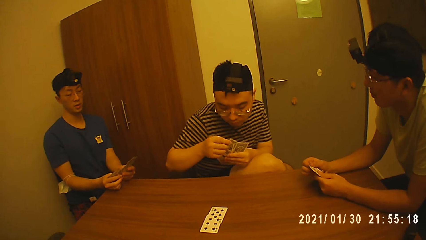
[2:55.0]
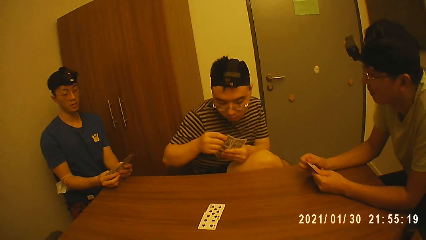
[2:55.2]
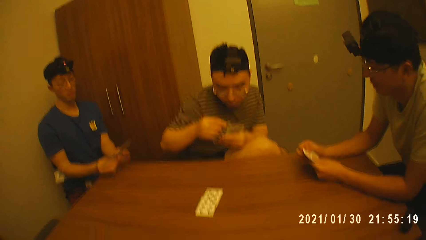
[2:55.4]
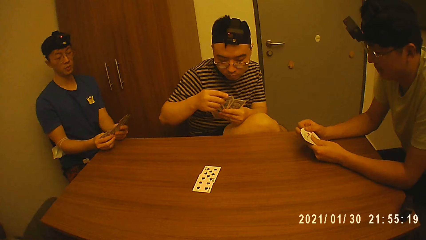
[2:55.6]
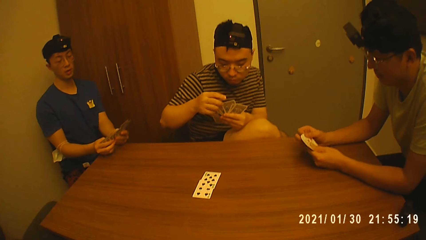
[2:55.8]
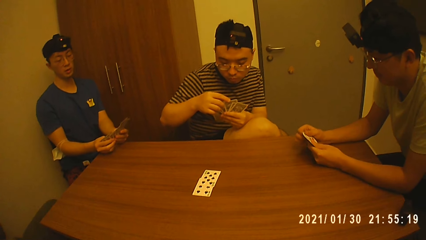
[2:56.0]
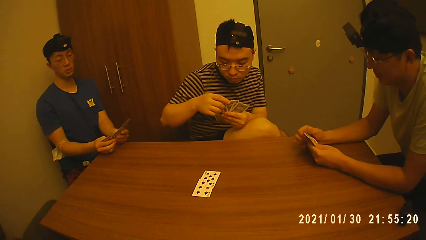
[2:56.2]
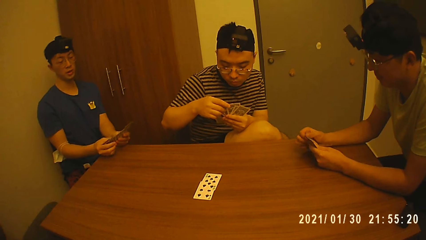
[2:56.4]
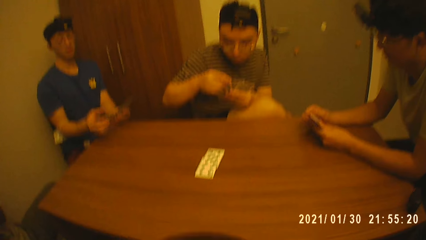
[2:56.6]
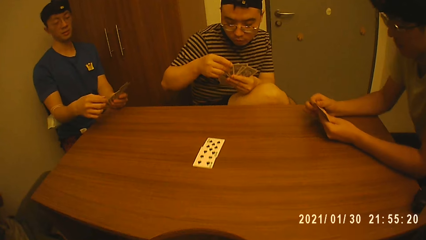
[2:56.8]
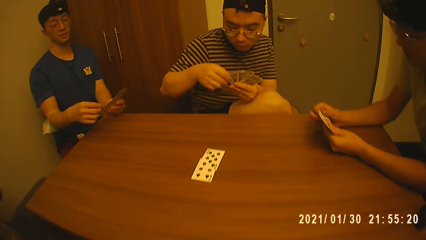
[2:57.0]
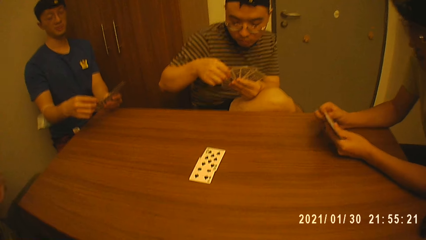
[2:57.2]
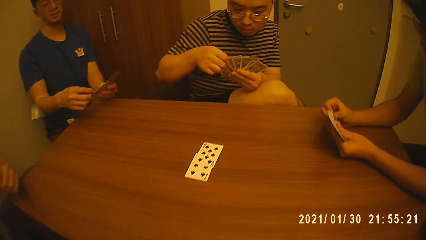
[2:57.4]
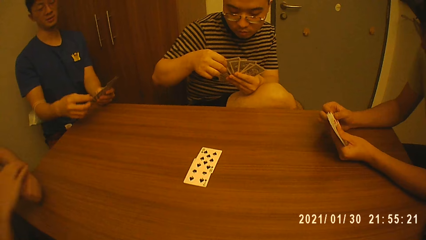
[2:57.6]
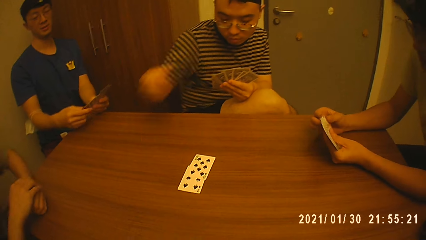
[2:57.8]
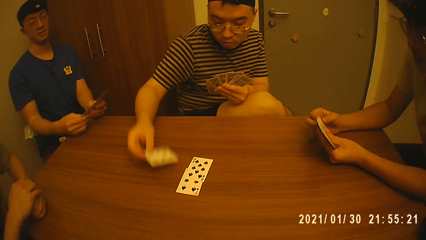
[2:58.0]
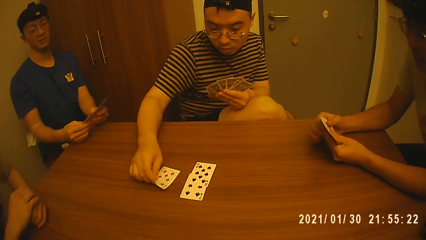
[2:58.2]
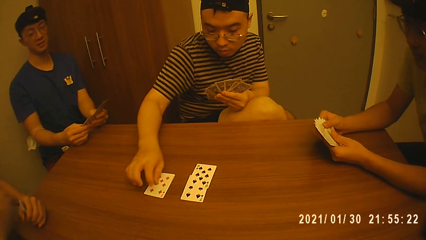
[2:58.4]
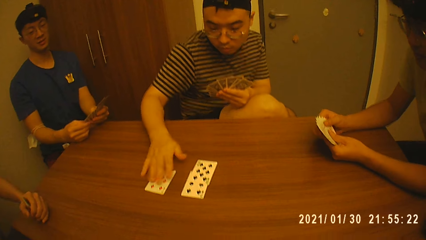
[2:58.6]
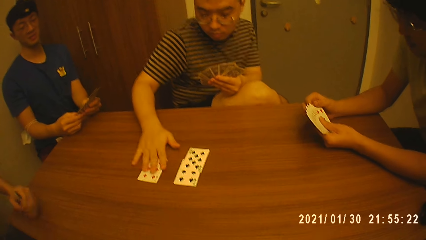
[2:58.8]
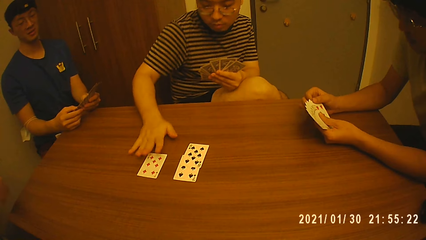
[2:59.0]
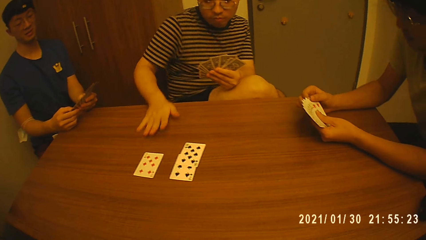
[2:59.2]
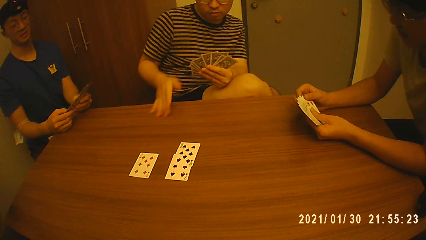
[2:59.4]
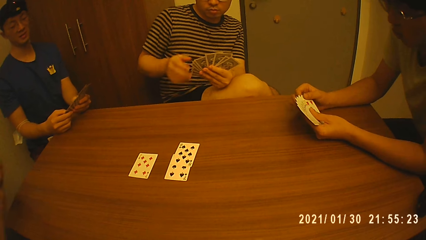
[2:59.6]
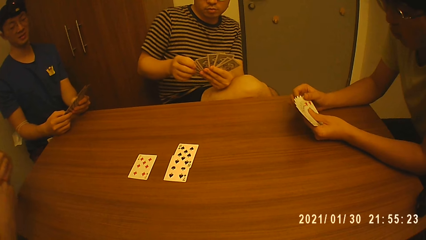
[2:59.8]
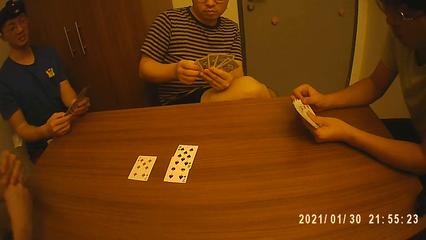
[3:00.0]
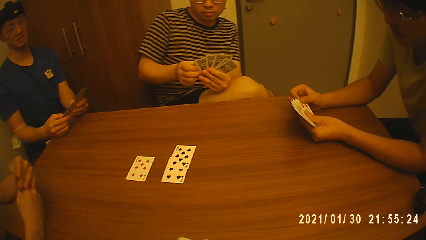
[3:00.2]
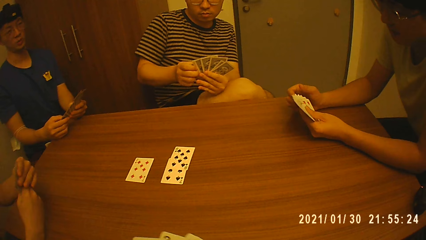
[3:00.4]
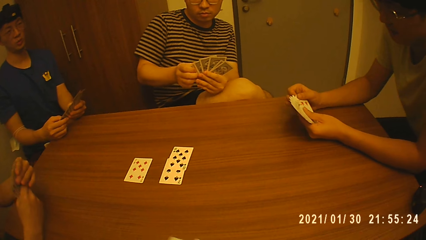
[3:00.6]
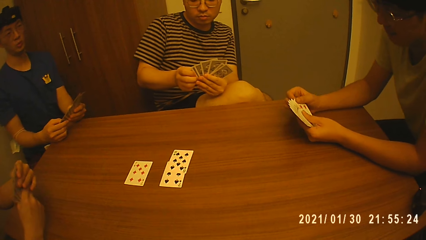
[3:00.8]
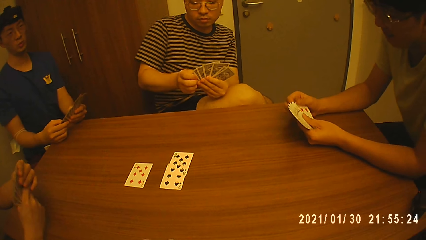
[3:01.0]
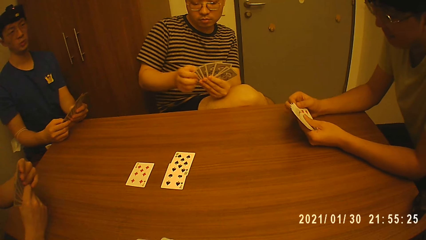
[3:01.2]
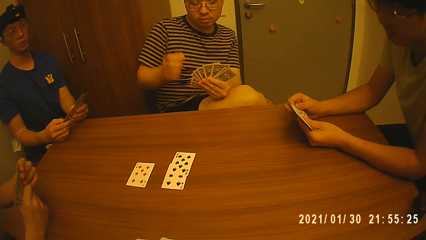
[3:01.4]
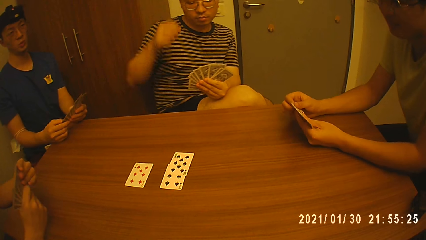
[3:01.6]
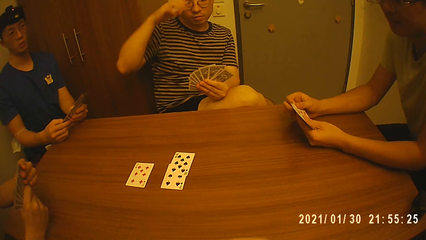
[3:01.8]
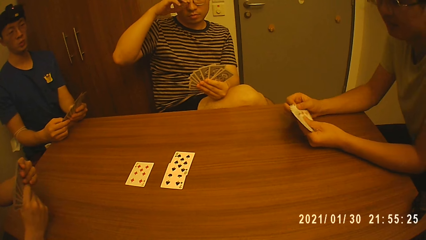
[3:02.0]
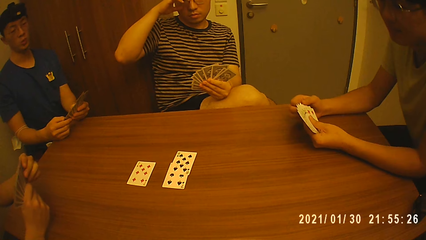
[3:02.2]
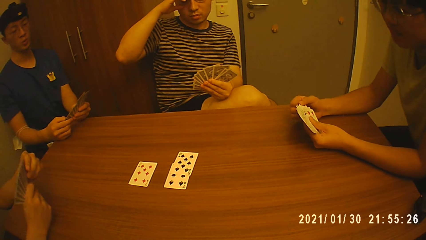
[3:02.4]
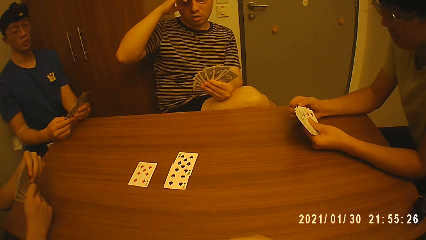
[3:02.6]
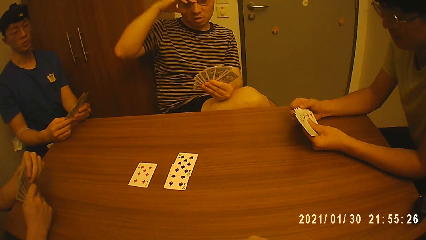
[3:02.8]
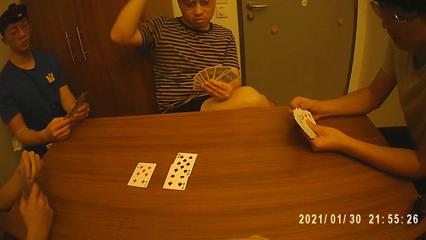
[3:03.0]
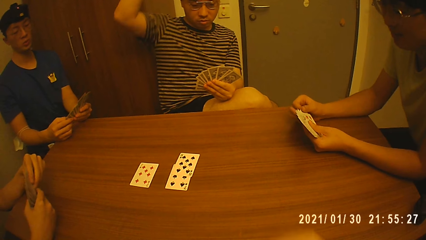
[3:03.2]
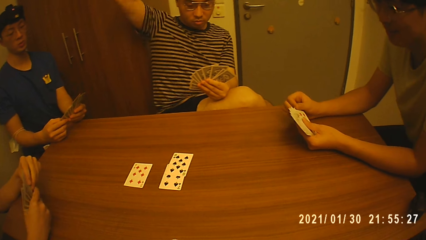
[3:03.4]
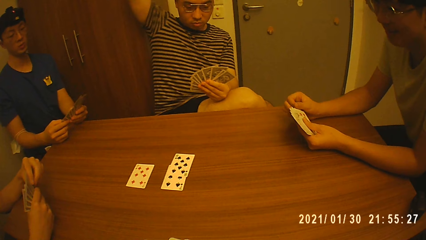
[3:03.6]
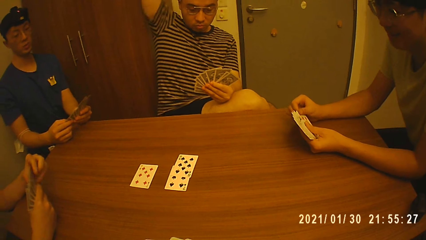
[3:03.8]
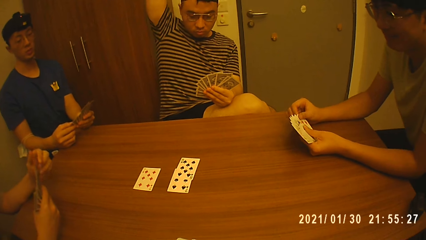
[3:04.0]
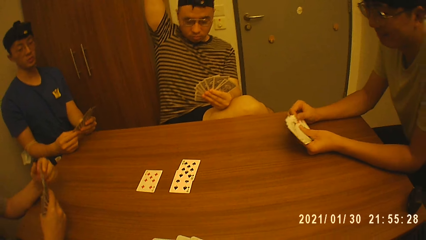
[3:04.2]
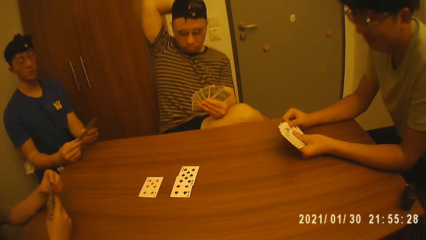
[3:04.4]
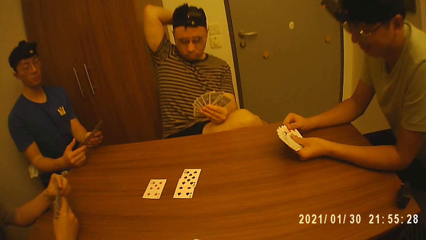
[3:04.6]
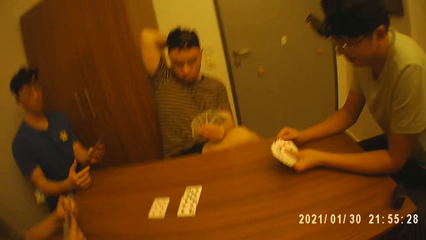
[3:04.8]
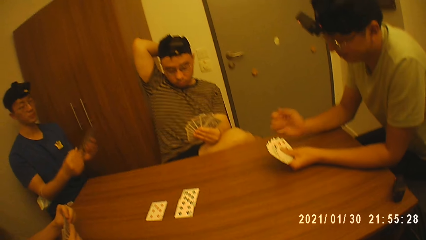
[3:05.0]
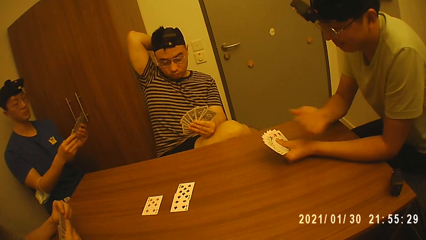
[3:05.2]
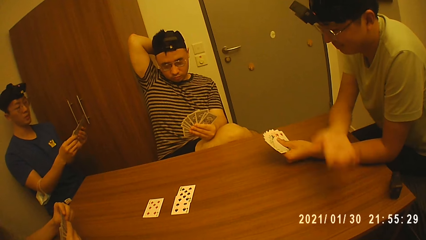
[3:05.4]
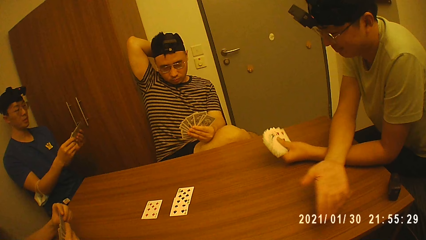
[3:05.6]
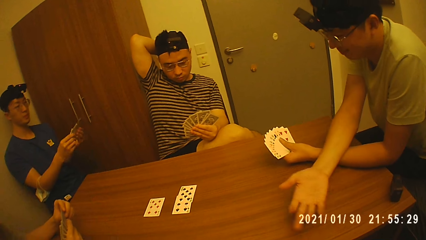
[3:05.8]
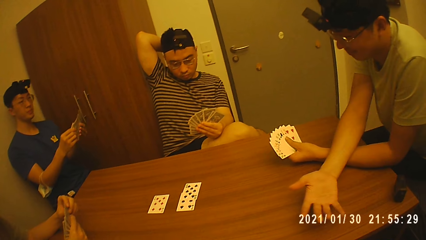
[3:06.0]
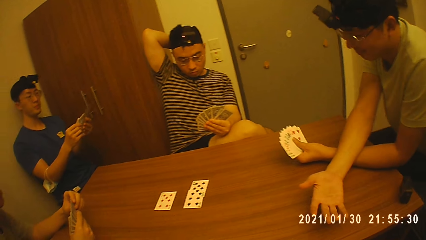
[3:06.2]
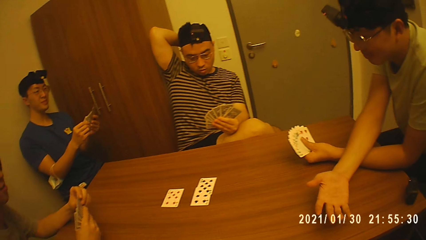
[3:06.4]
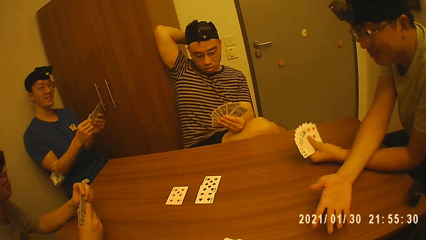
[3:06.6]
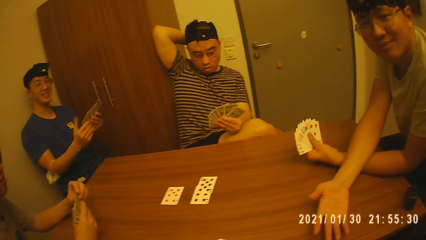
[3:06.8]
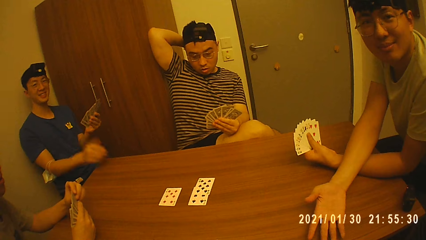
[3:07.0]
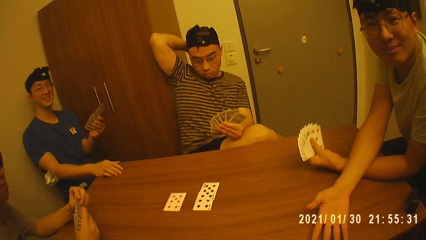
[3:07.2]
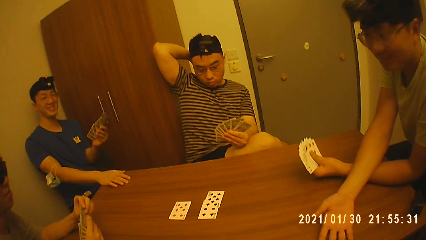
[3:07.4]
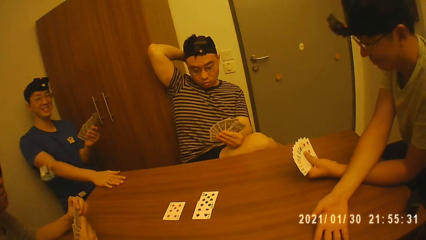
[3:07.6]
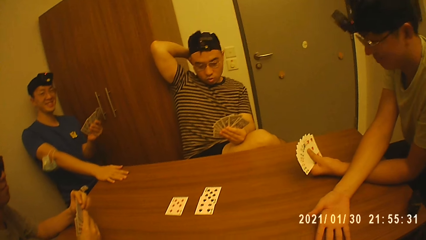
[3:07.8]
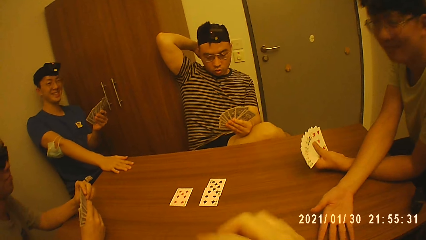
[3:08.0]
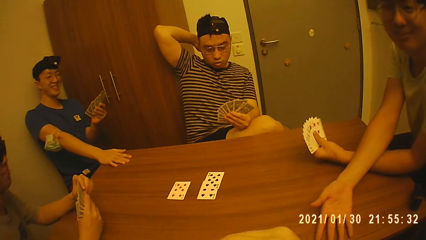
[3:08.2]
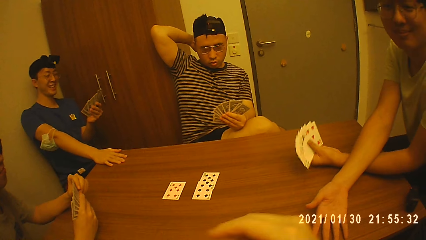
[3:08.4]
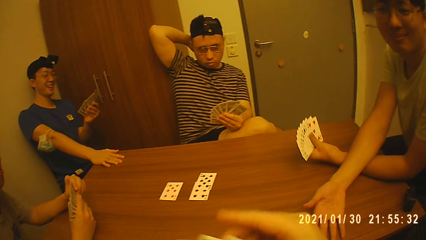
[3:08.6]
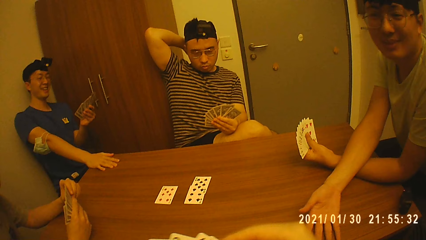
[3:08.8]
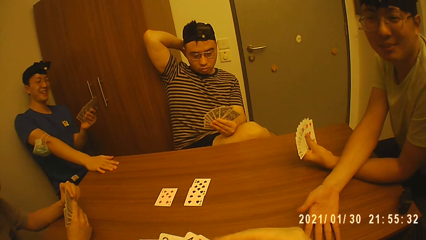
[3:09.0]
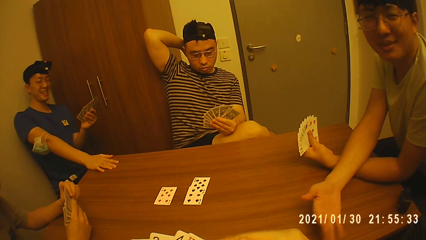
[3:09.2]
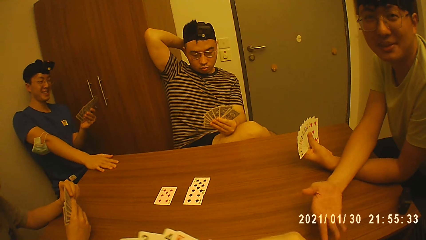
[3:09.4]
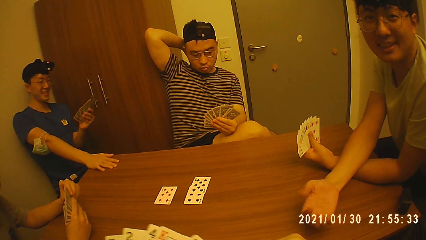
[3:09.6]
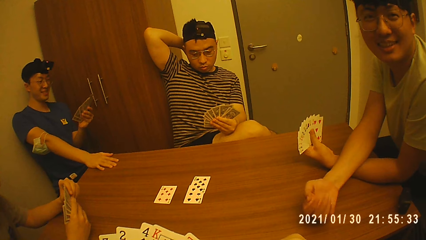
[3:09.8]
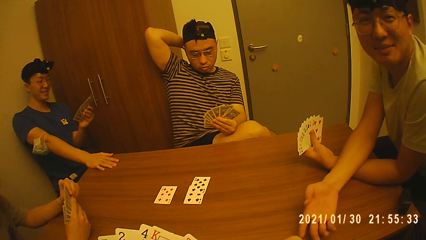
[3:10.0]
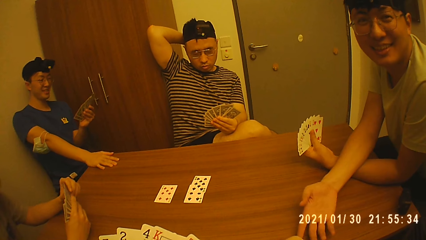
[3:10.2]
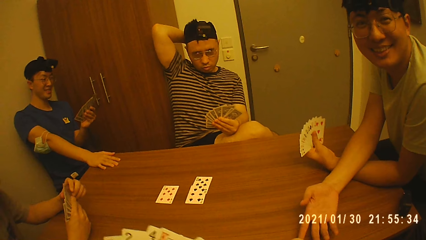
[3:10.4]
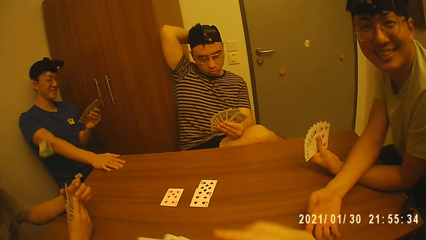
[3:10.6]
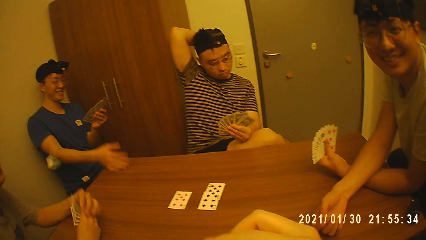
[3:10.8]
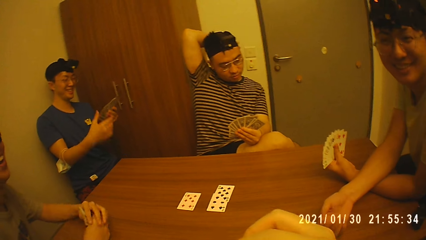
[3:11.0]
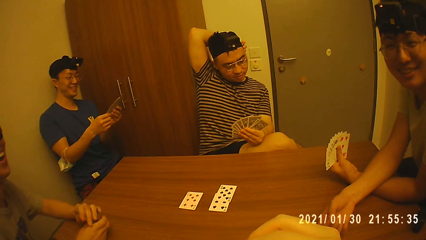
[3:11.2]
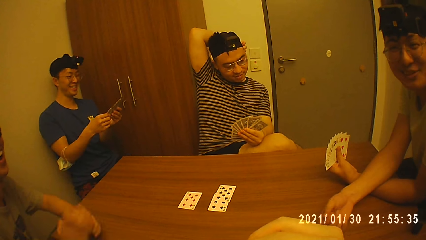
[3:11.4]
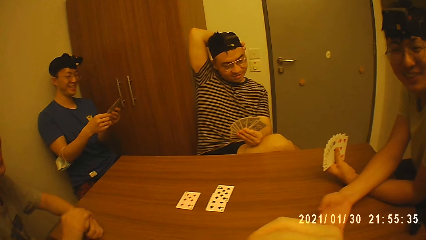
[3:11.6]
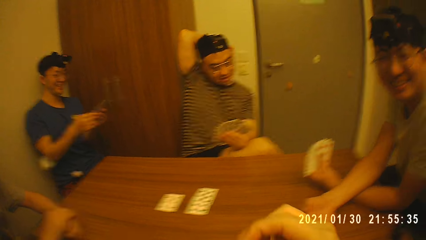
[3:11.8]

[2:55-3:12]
A man plays a card. The man adjusts his glasses with his right hand. The man places his right hand on his head.
